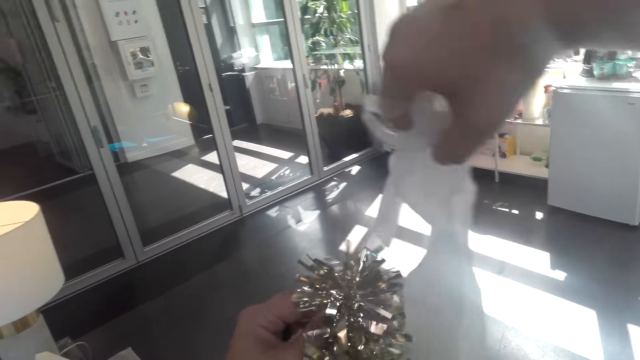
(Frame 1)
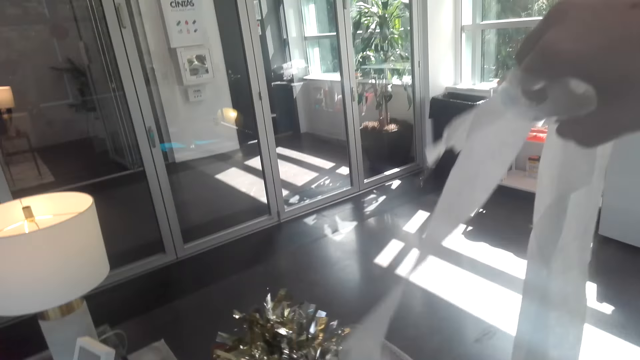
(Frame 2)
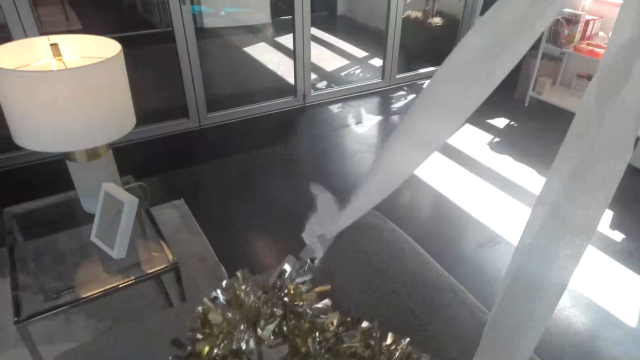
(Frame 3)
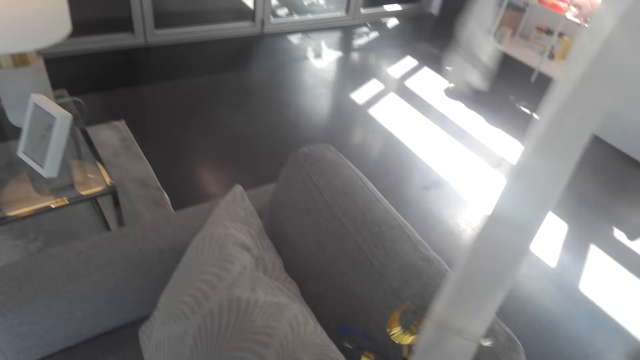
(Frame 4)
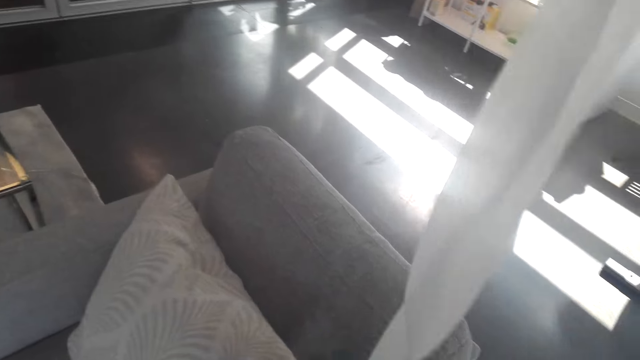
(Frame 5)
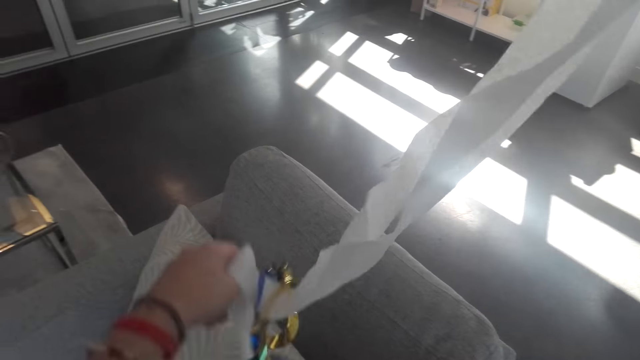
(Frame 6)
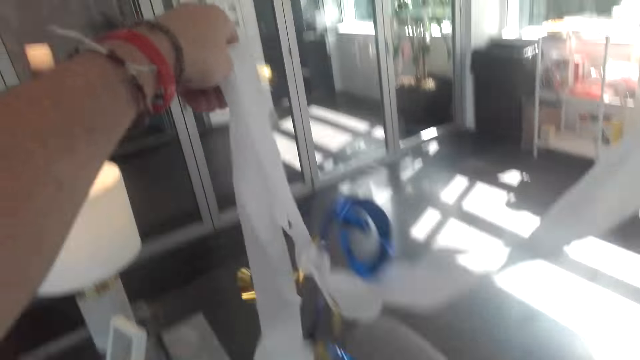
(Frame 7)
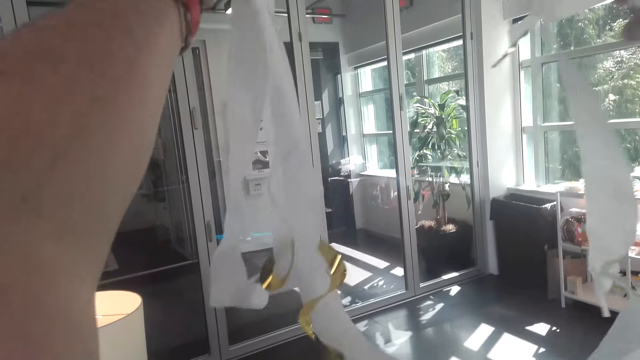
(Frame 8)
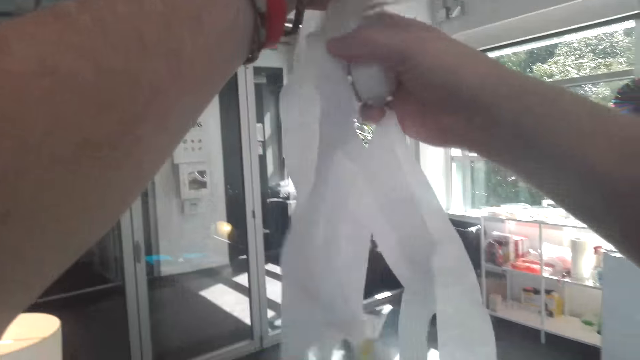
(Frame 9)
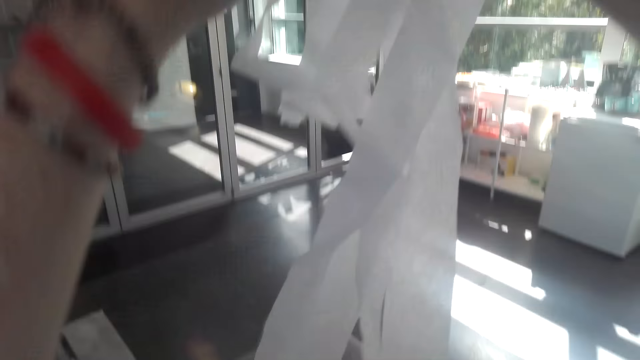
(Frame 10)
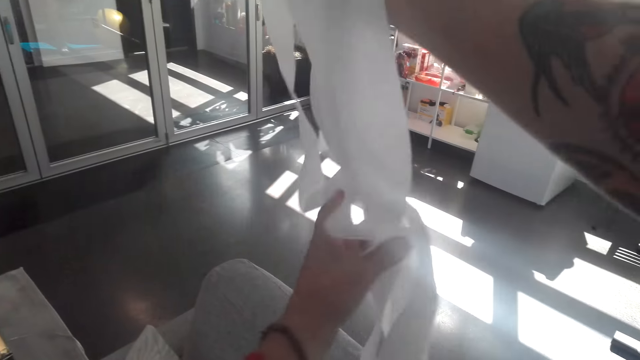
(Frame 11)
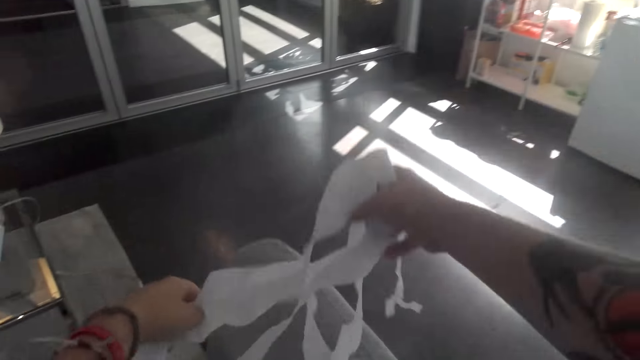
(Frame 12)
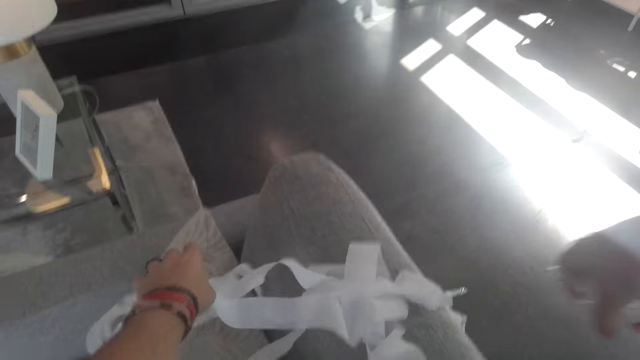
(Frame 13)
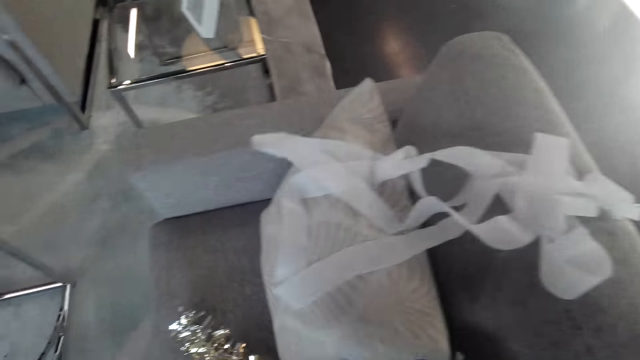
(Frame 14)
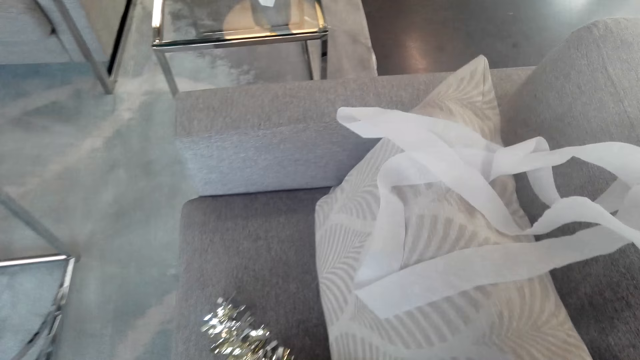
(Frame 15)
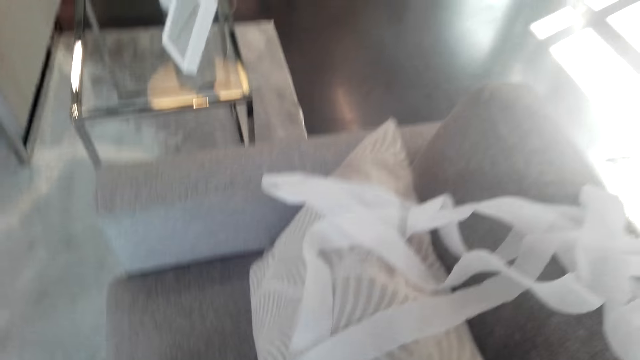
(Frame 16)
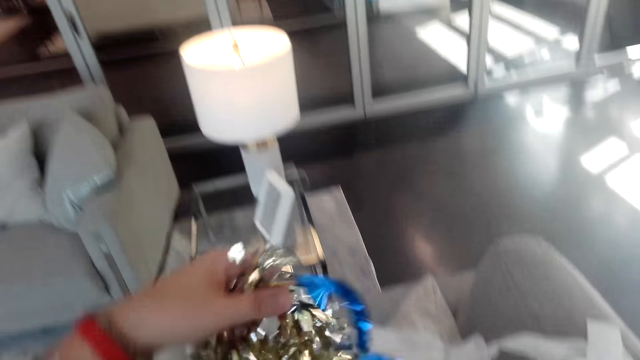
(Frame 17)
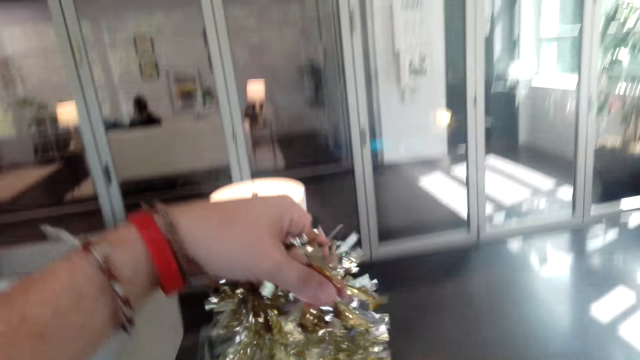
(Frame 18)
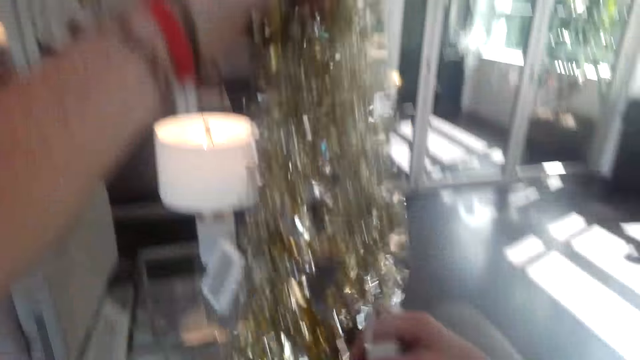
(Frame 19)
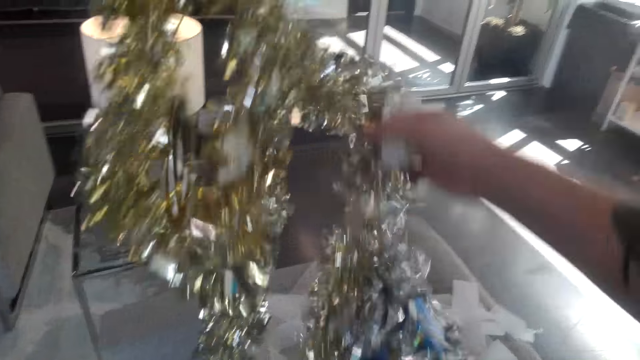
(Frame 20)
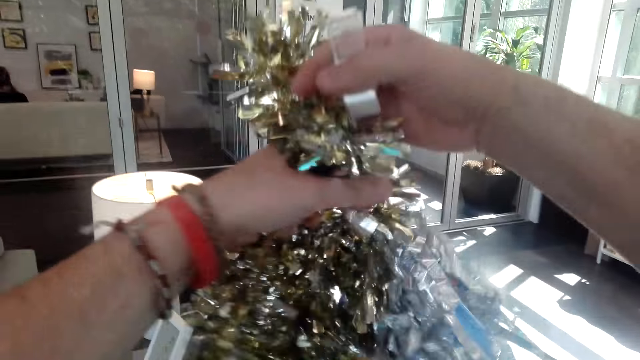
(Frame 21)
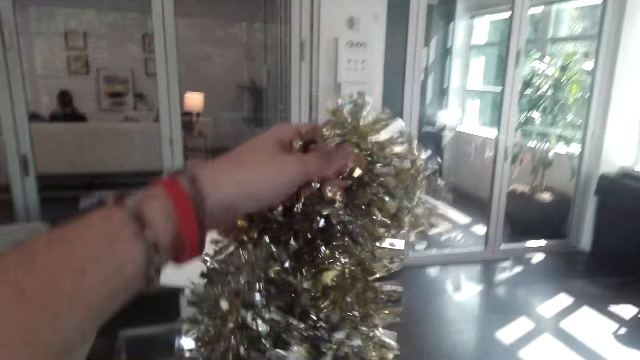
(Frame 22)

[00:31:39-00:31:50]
The camera wearer untangles the decorations. They put the decorative ribbon down. They lift up the decorative ribbon.

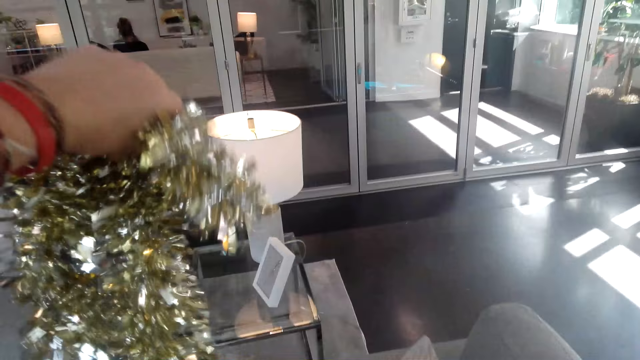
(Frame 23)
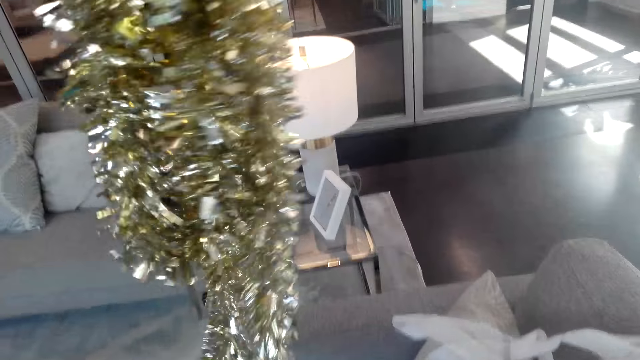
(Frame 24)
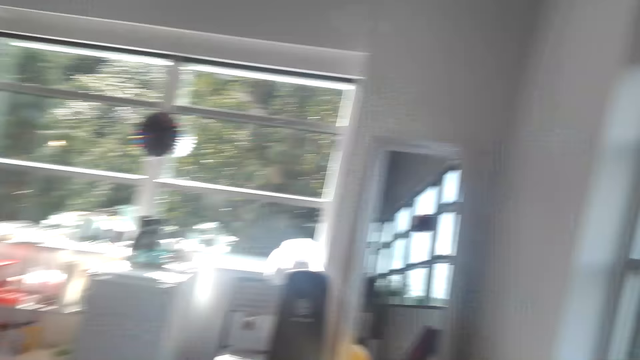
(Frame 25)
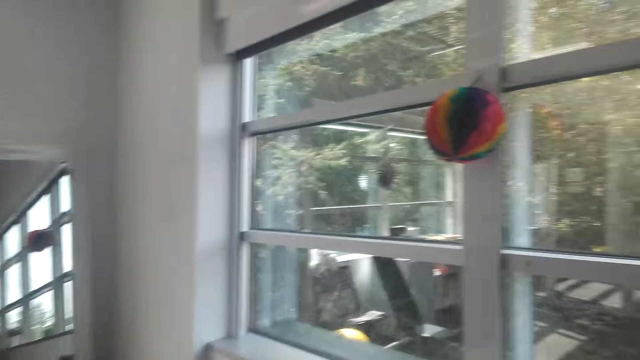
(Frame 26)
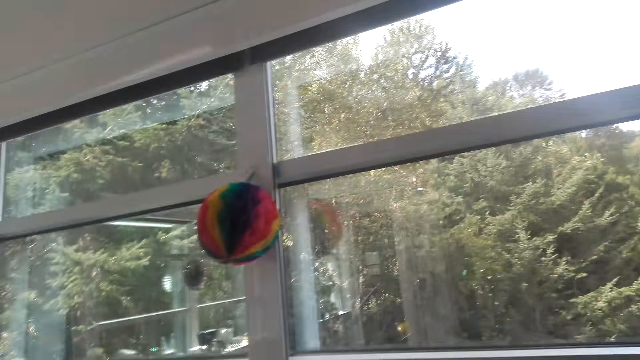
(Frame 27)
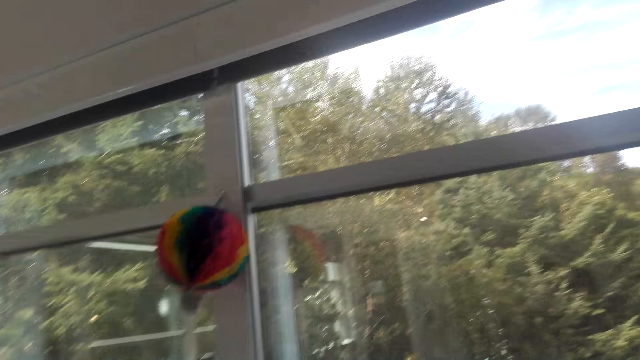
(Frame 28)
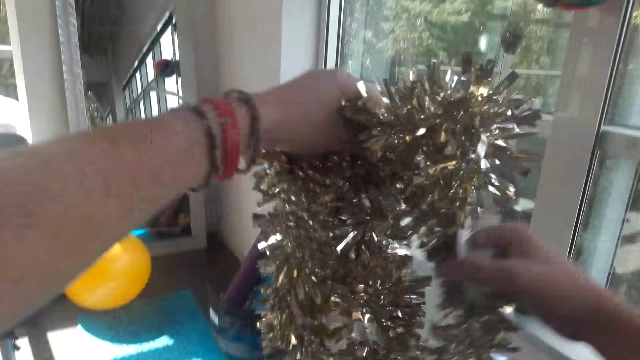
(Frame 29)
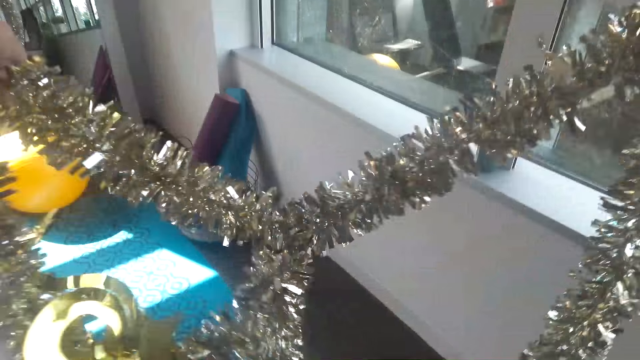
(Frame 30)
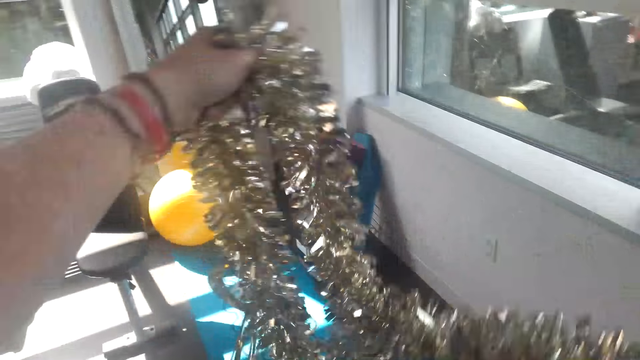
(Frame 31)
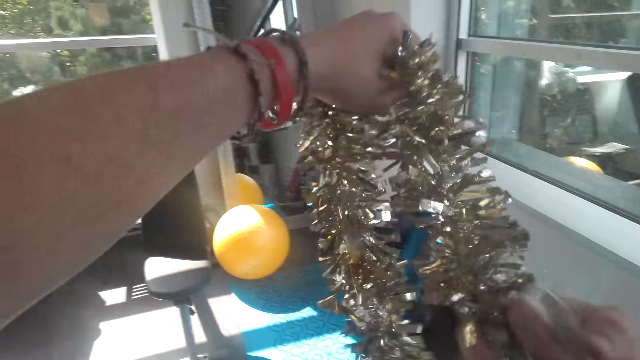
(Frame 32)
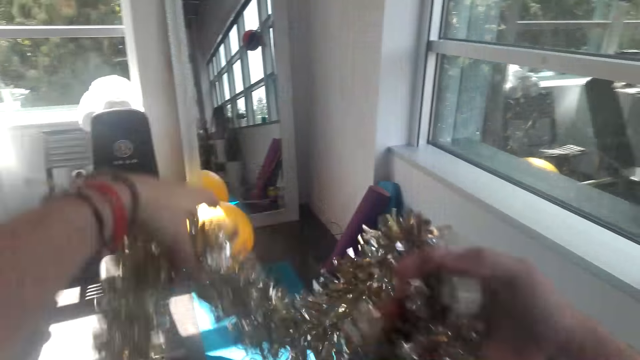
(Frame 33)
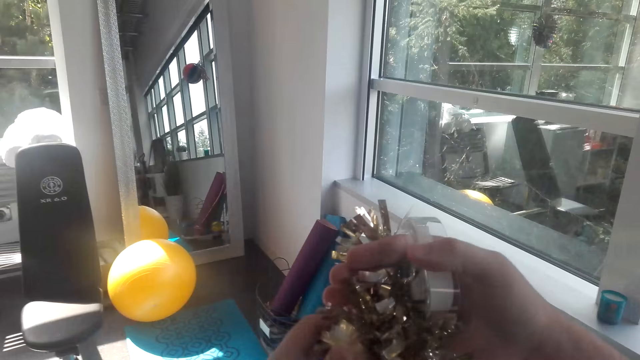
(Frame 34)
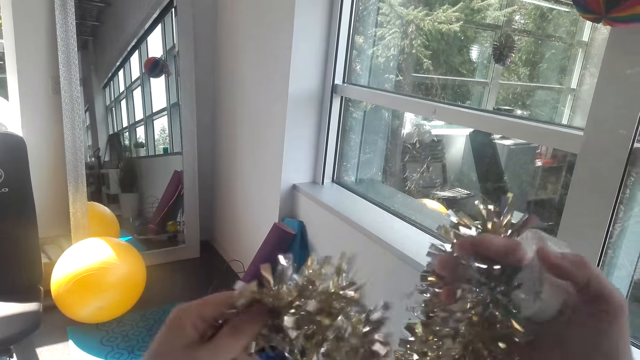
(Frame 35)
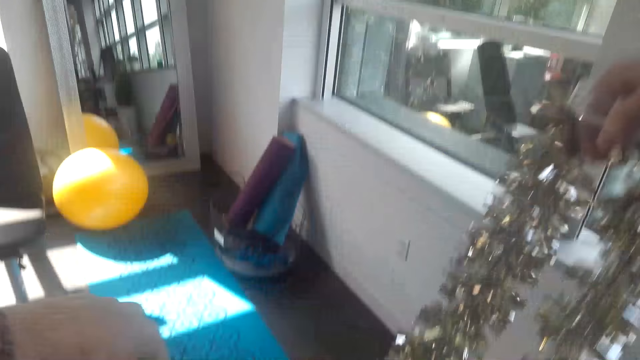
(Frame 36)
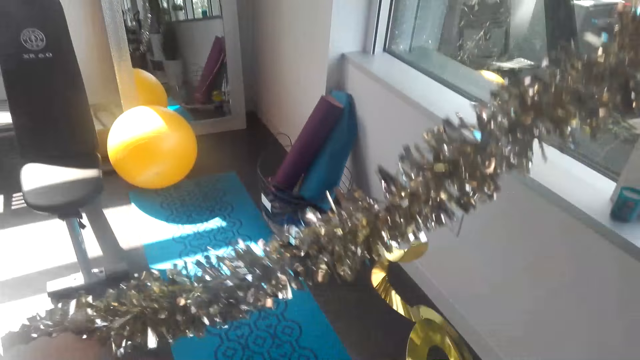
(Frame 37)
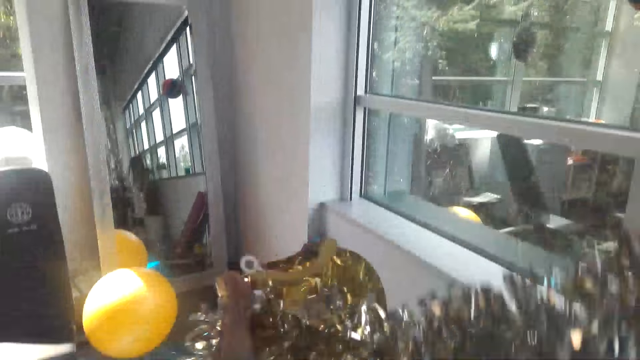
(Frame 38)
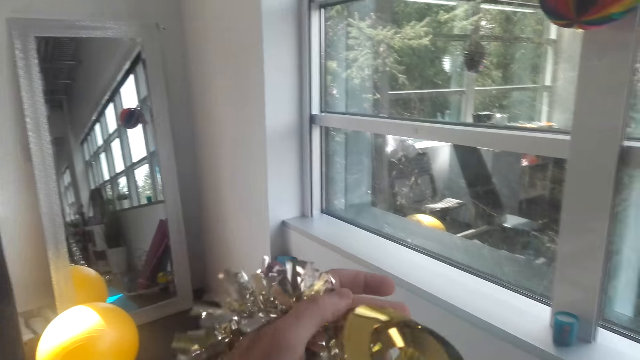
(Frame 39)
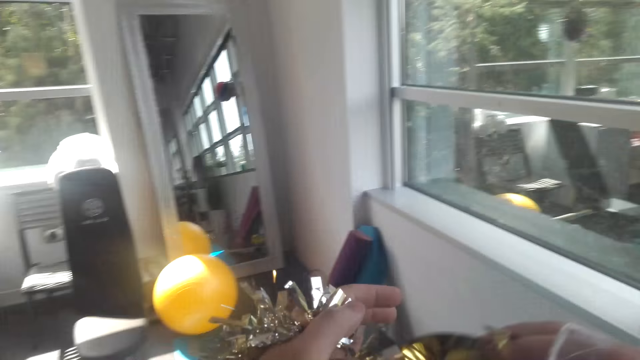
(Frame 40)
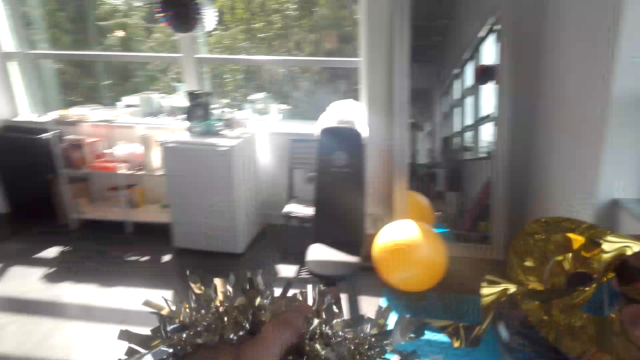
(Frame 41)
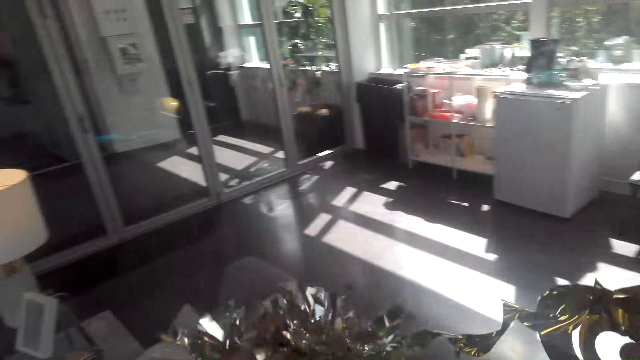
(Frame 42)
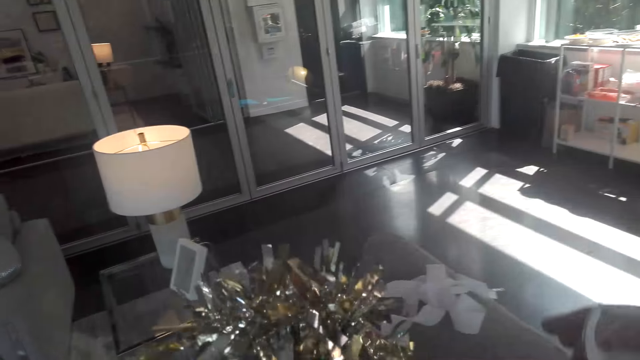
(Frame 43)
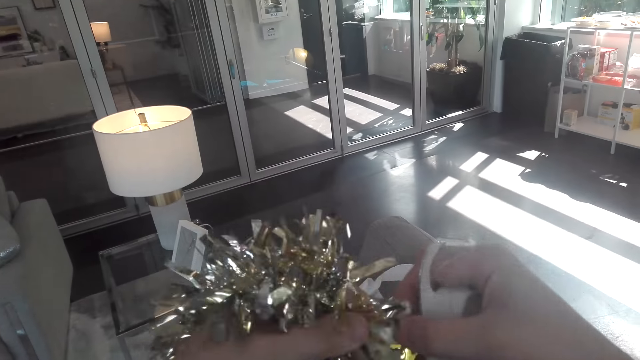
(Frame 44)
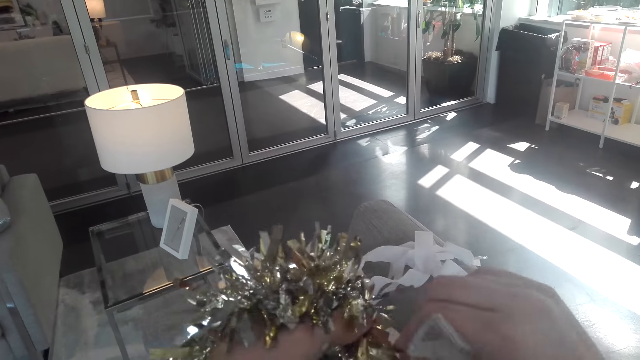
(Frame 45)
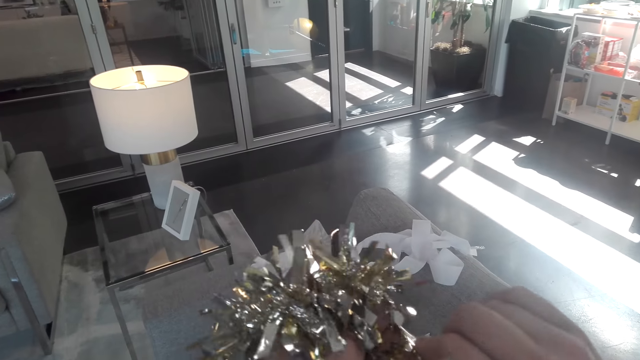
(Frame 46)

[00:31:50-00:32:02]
The camera wearer walks around the room. They lift up the decorative ribbon. They straighten the decorative ribbon.
